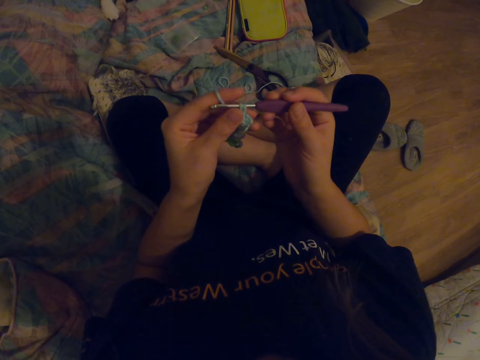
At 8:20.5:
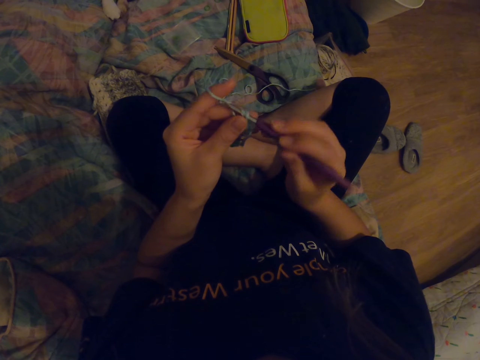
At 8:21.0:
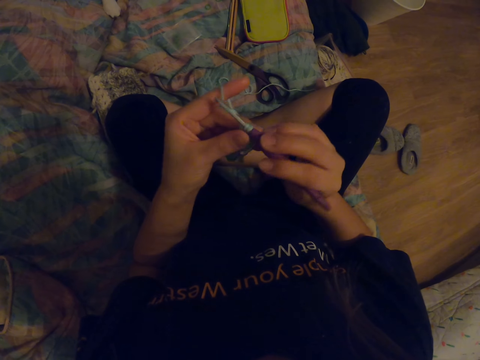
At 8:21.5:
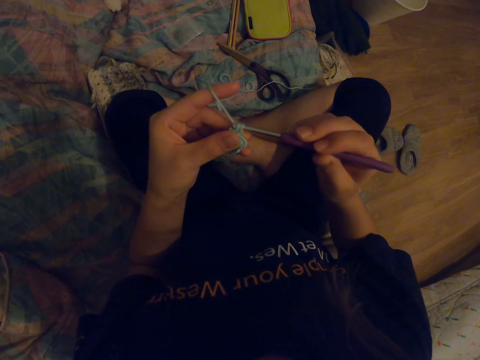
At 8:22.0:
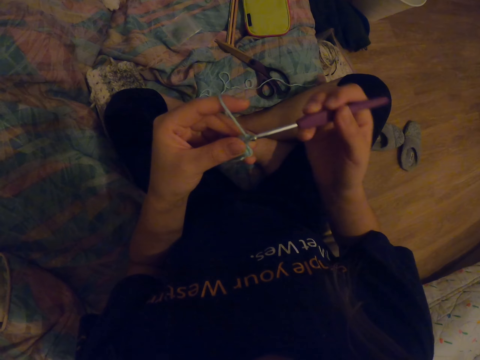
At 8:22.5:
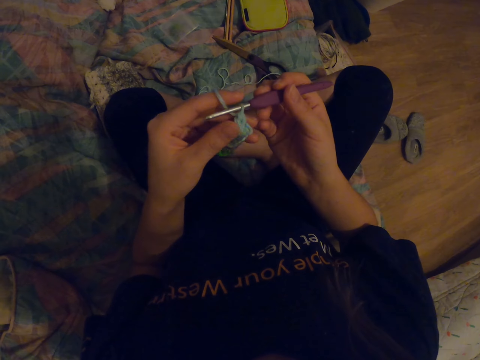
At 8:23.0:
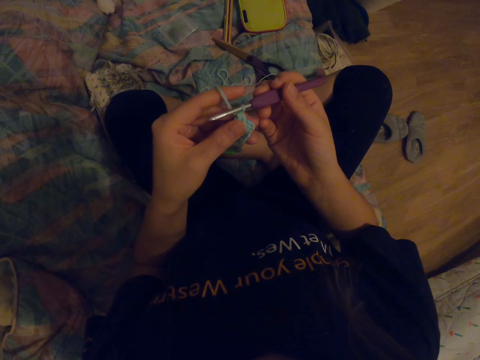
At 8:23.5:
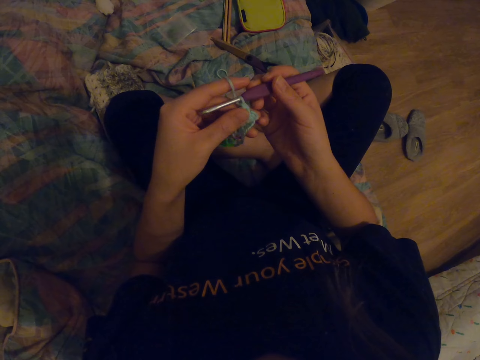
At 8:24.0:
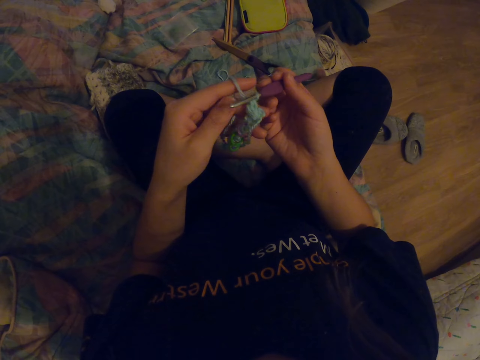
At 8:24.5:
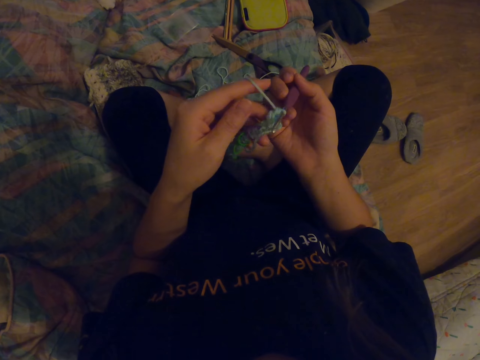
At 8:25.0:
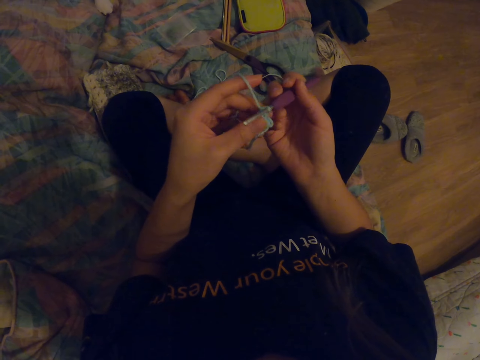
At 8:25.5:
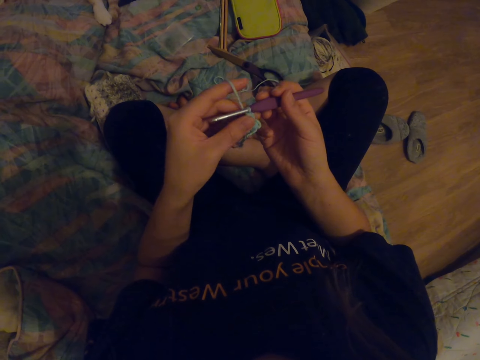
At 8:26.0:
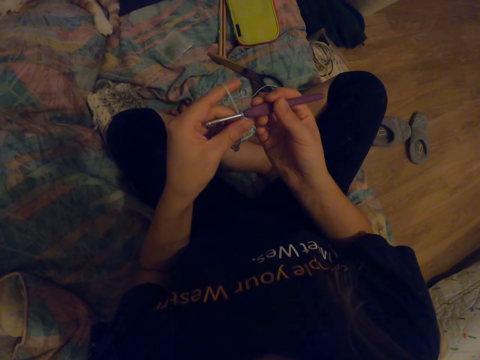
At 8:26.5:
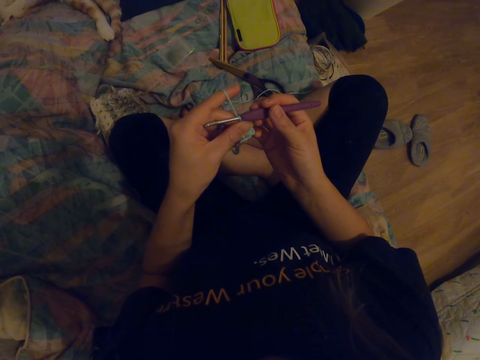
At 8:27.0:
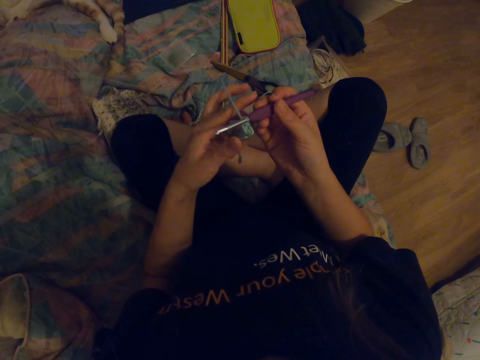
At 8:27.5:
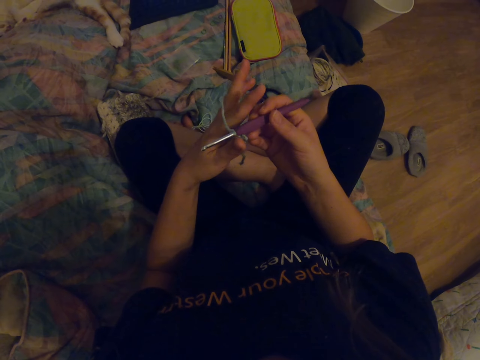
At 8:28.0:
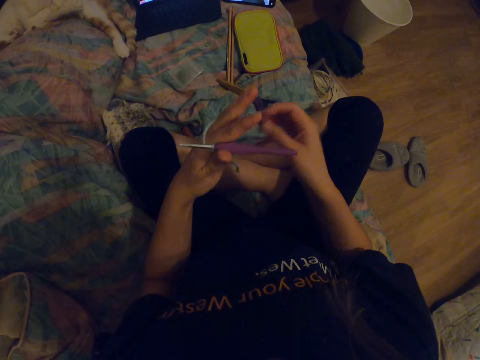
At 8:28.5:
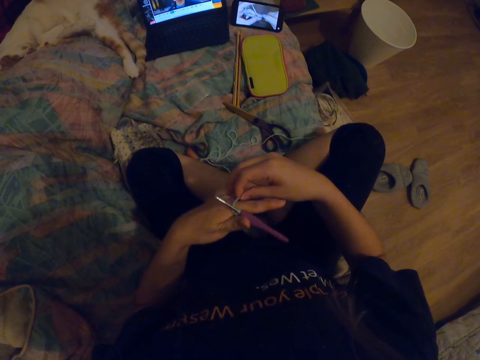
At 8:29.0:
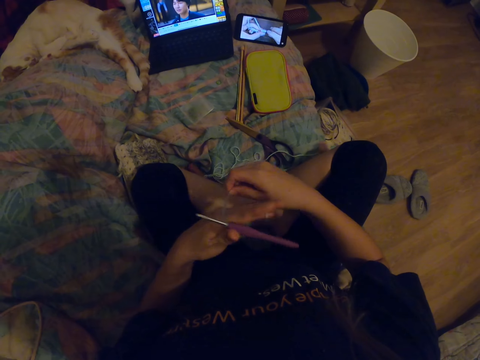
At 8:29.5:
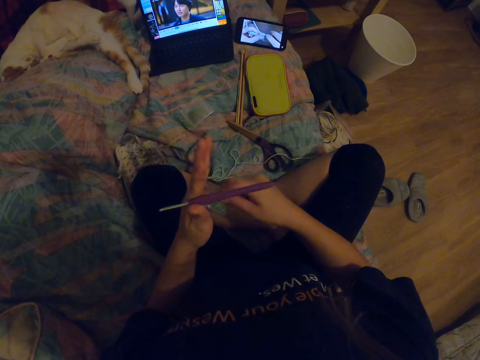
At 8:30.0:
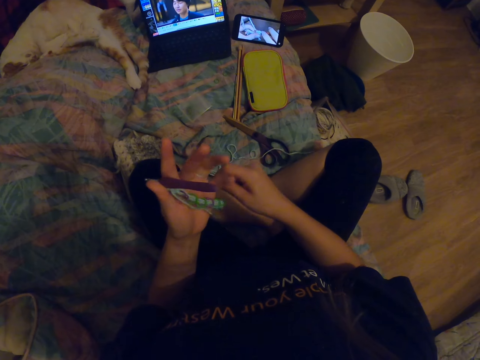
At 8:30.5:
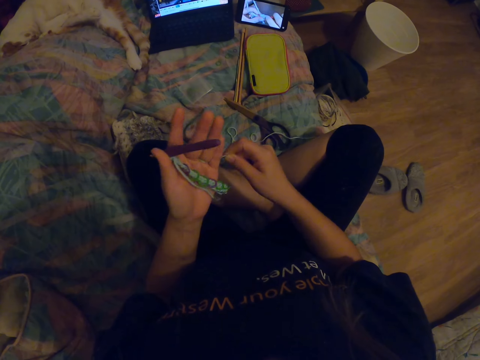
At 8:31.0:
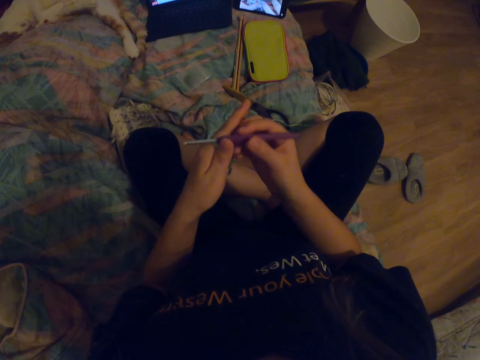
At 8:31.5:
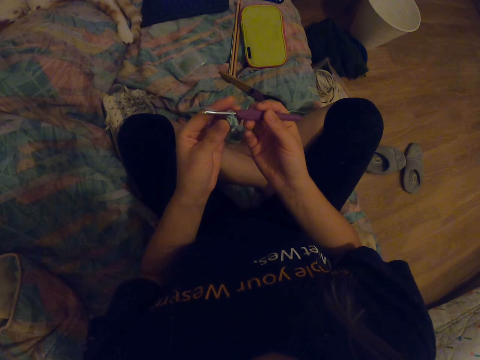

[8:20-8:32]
The camera wearer looks at the fabric. They knit the fabric with a crochet hook. They look at the fabric. They roll a thread on the fingers. They twist the yarn on the hand.

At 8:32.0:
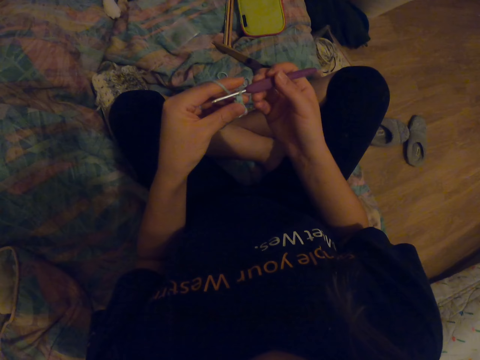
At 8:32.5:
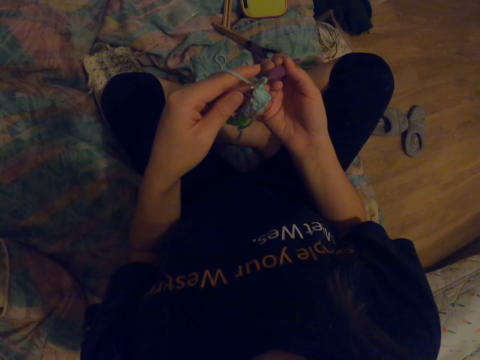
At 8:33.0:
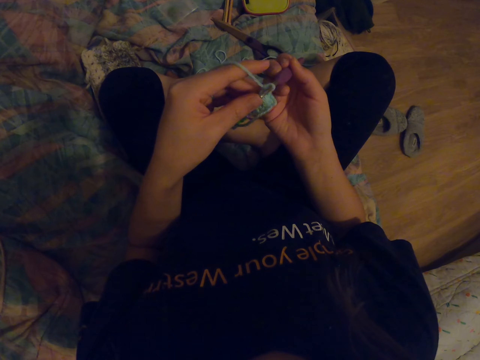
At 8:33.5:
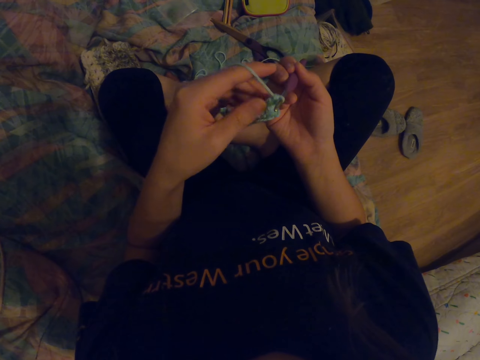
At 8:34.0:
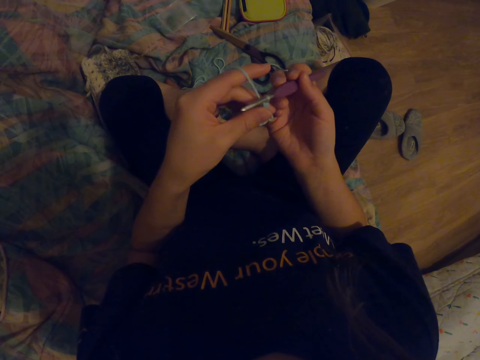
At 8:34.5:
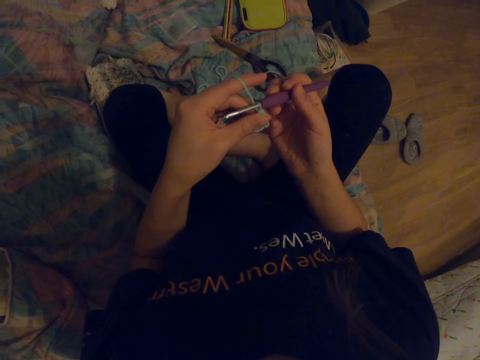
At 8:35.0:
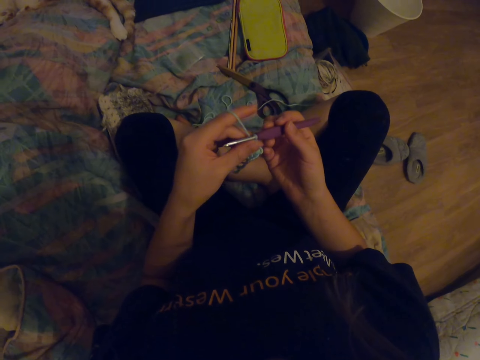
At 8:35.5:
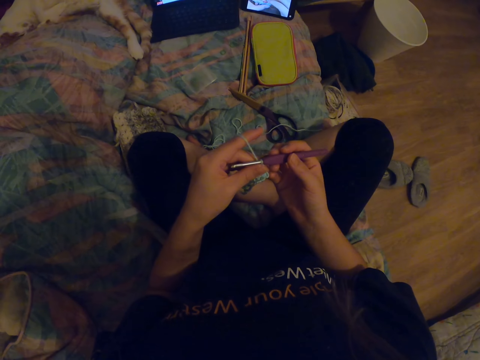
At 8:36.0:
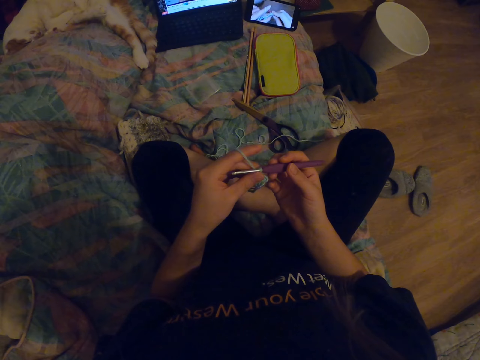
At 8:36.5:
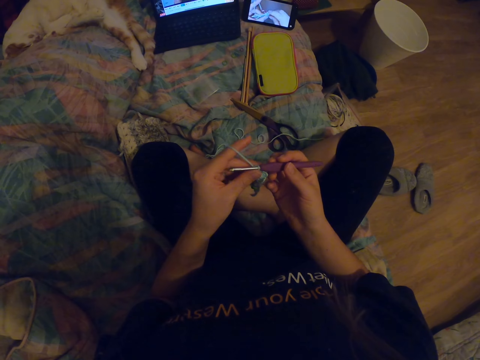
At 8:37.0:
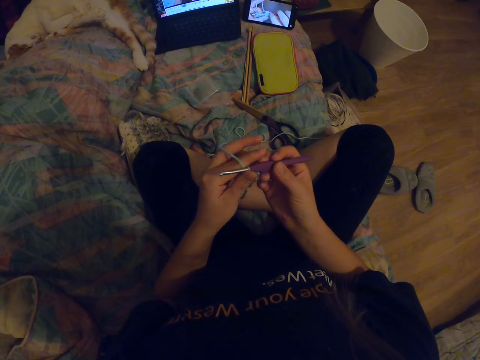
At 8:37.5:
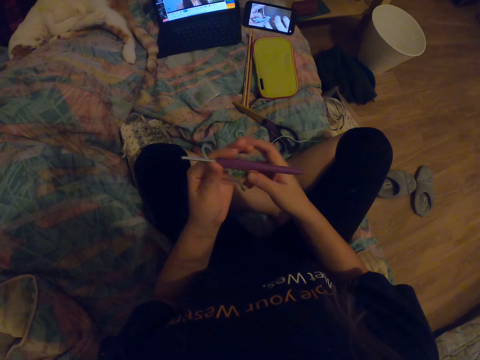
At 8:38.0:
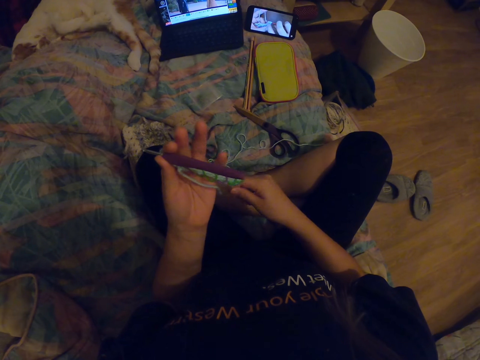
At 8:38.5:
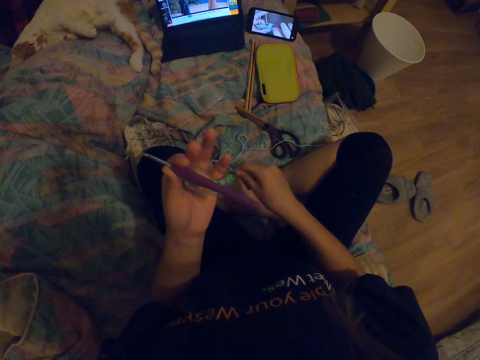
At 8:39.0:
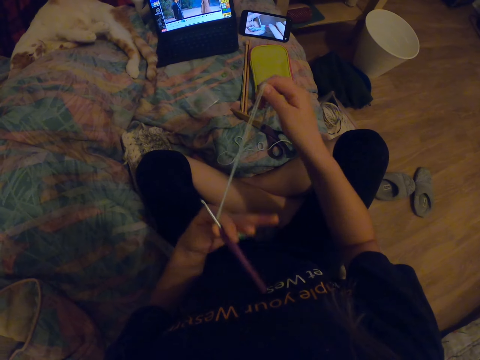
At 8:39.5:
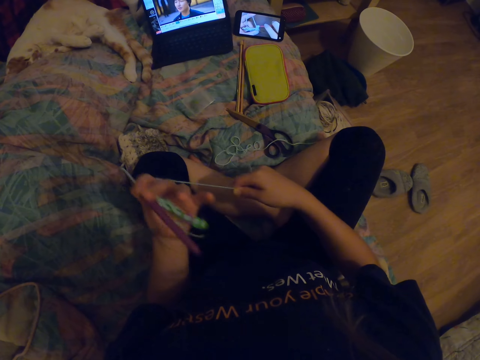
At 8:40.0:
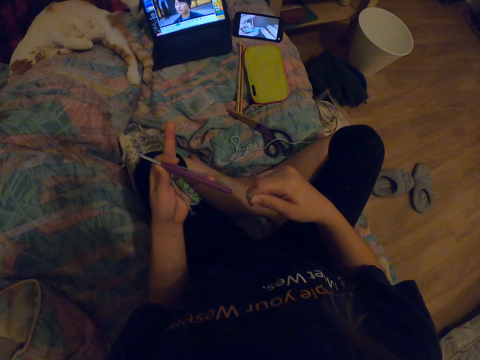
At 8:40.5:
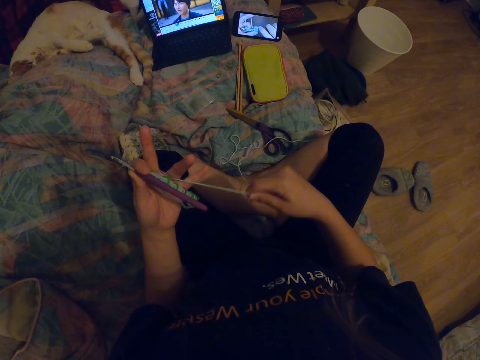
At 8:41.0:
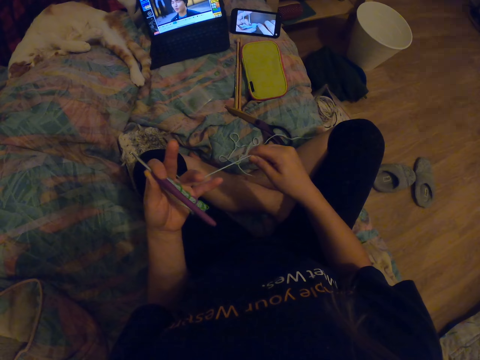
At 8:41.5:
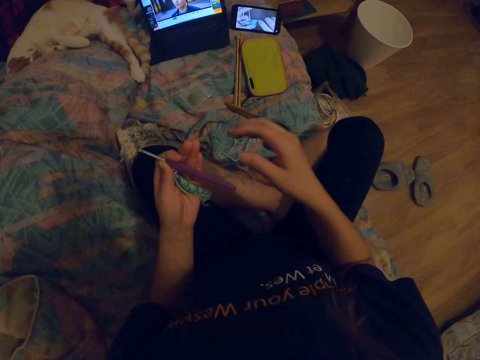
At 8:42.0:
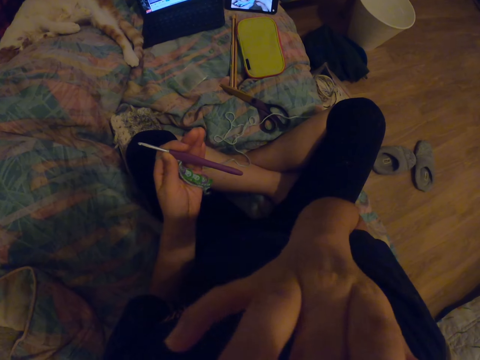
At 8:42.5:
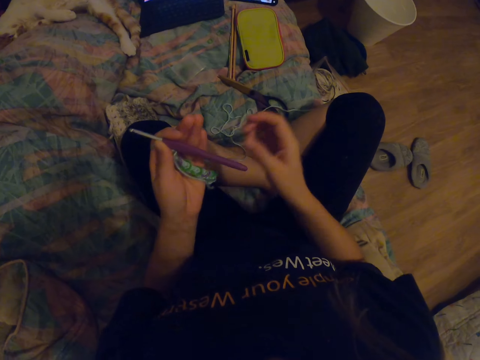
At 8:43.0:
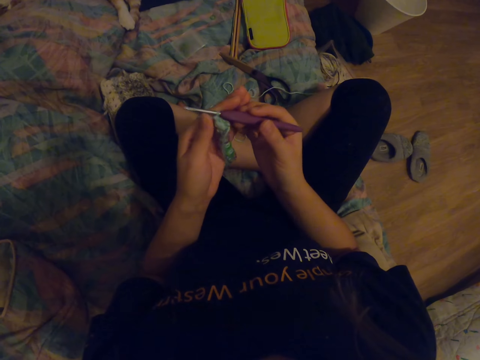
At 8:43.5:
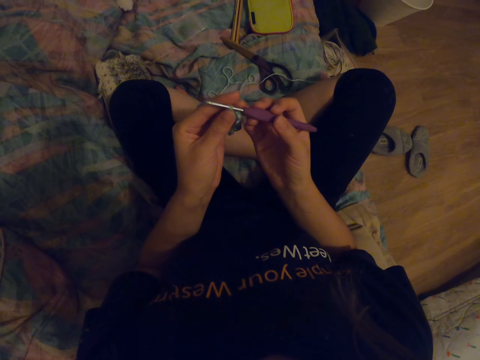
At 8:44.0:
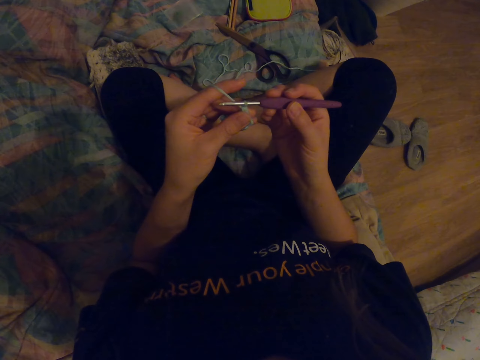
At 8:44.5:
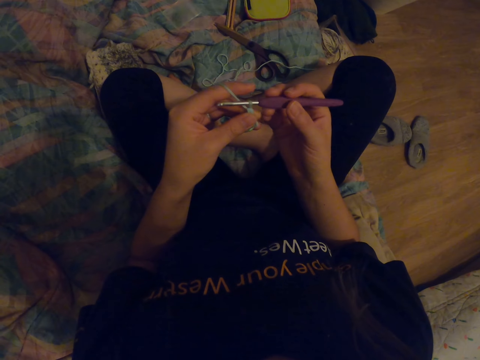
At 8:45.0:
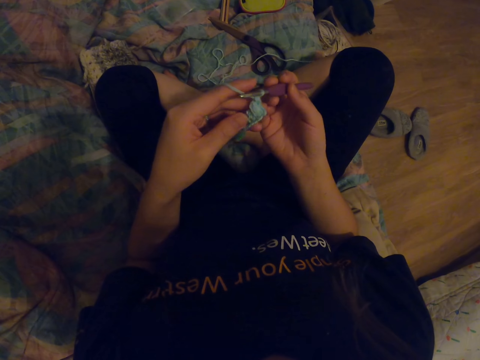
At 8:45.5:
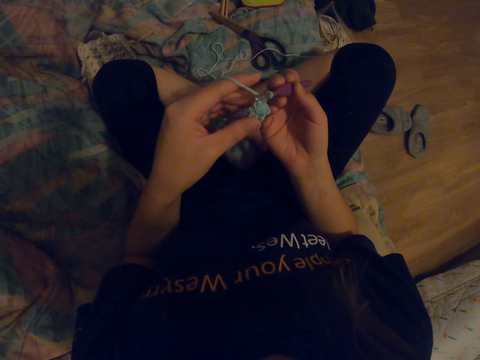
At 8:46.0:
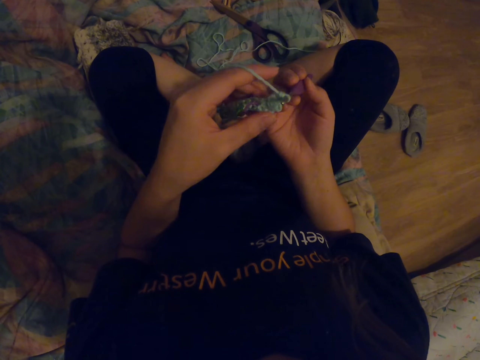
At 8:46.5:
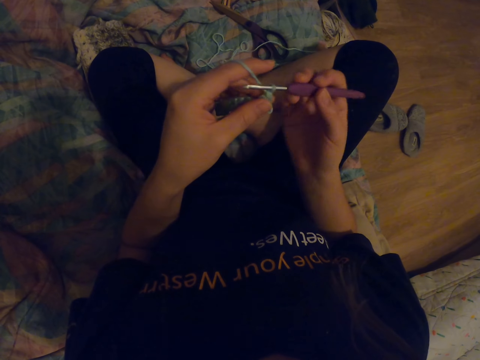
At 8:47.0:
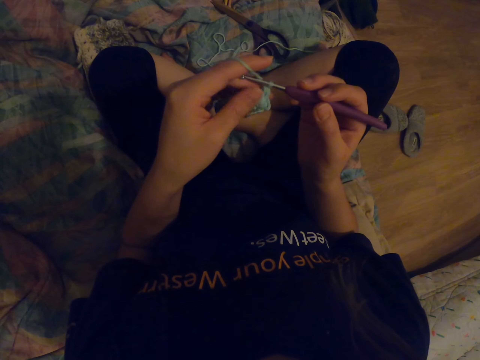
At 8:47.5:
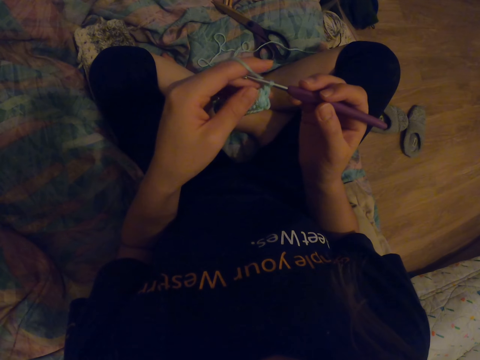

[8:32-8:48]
The camera wearer looks at the fabric. They watch the video on the phone. They roll a thread on the fingers. They twist the yarn on the hand. They scratch the nose with a hand. They look at the fabric.
